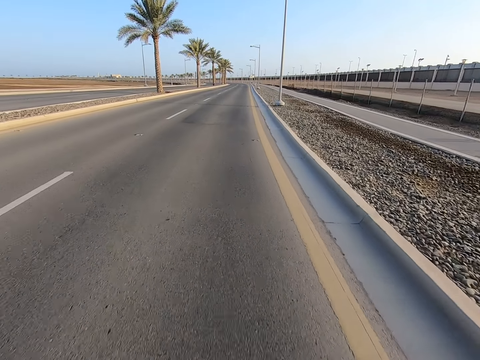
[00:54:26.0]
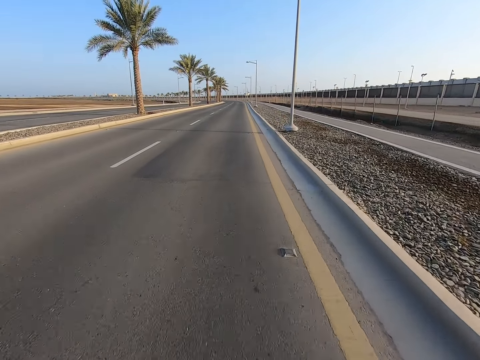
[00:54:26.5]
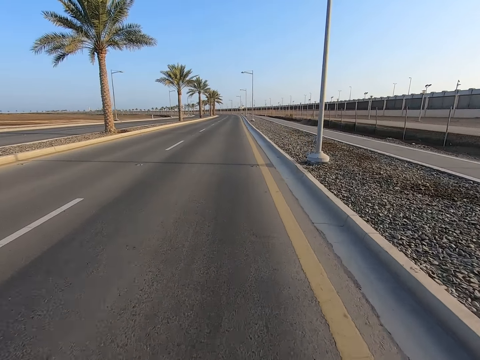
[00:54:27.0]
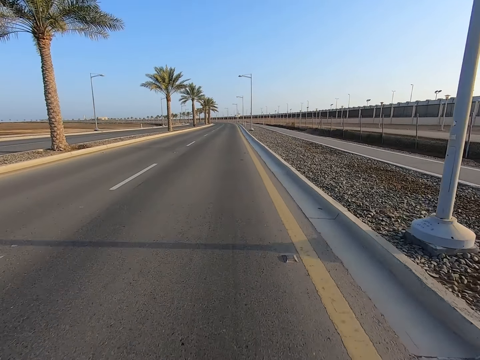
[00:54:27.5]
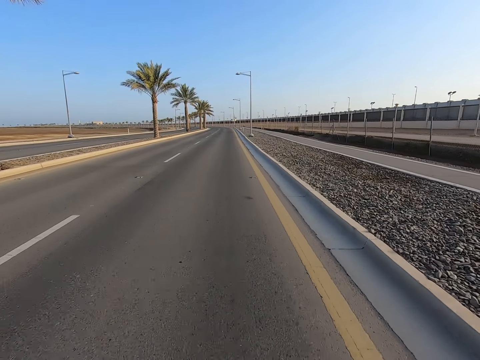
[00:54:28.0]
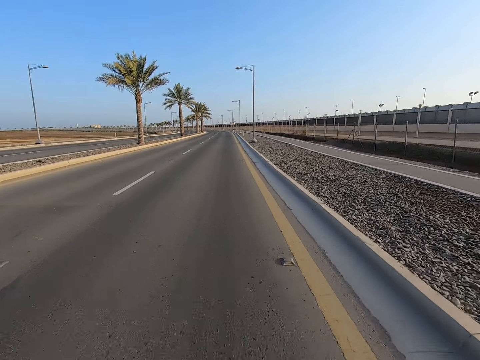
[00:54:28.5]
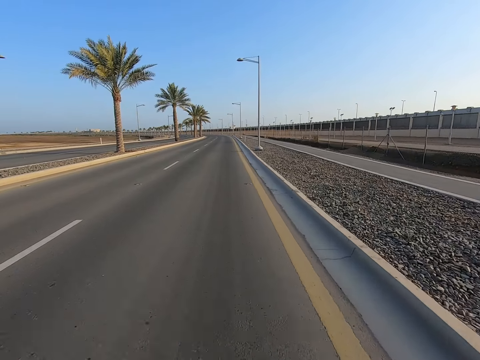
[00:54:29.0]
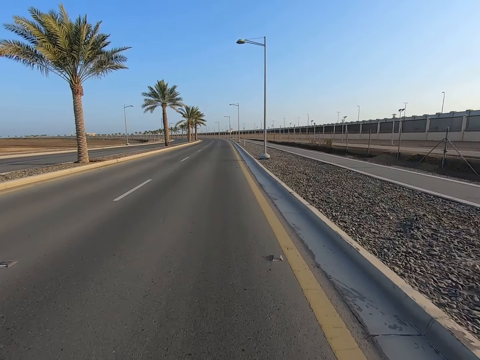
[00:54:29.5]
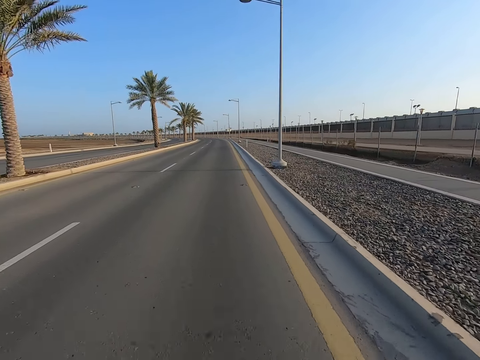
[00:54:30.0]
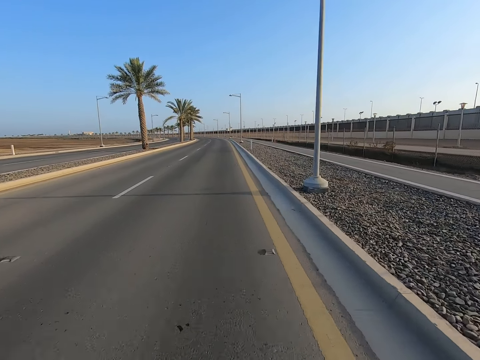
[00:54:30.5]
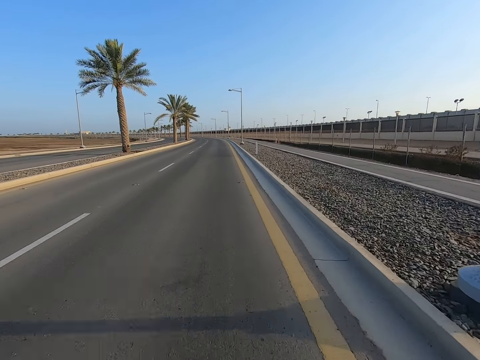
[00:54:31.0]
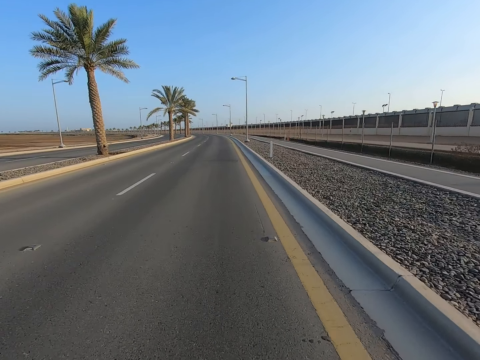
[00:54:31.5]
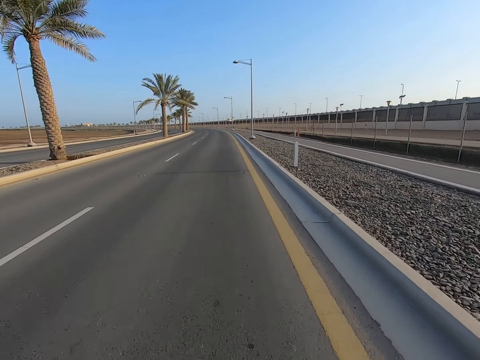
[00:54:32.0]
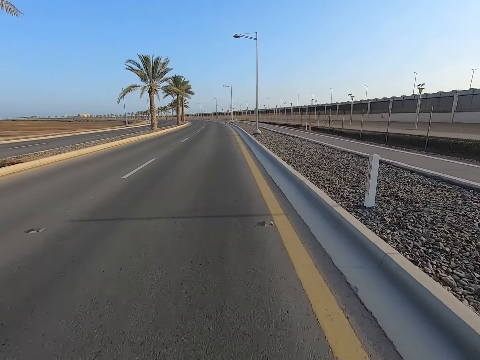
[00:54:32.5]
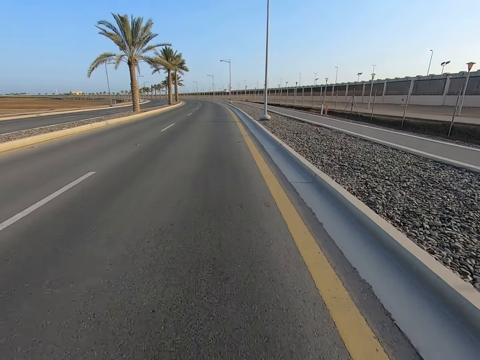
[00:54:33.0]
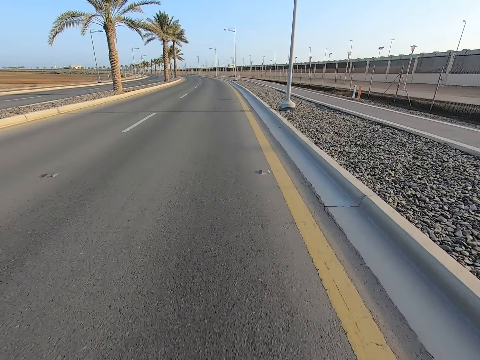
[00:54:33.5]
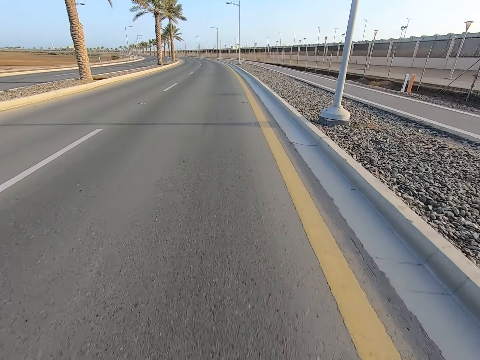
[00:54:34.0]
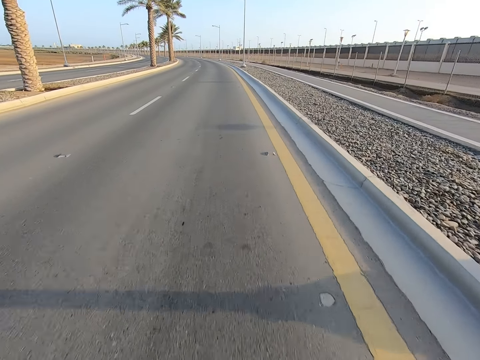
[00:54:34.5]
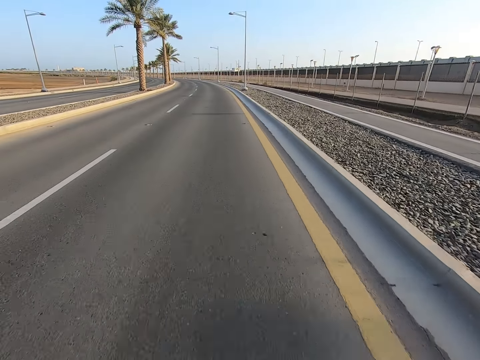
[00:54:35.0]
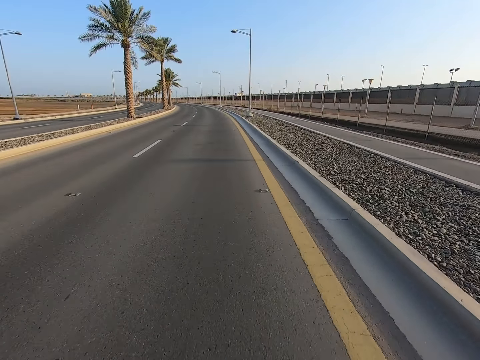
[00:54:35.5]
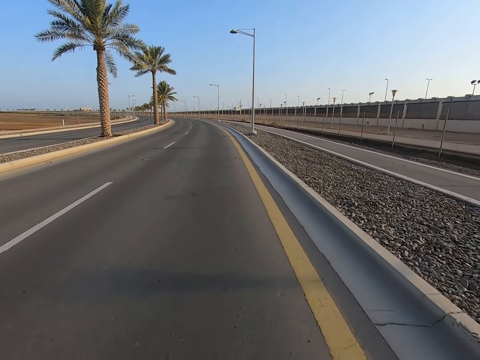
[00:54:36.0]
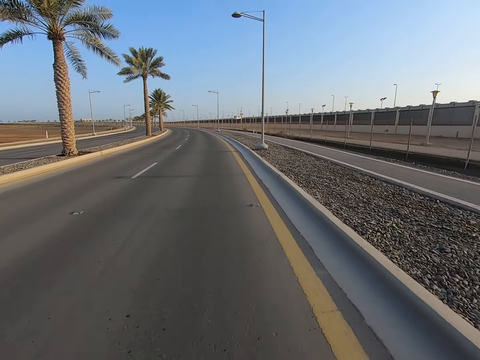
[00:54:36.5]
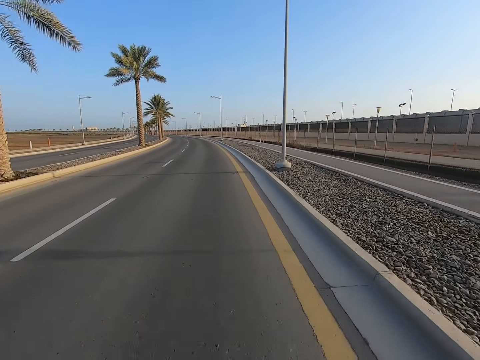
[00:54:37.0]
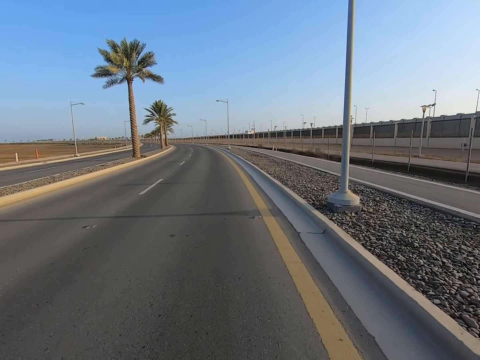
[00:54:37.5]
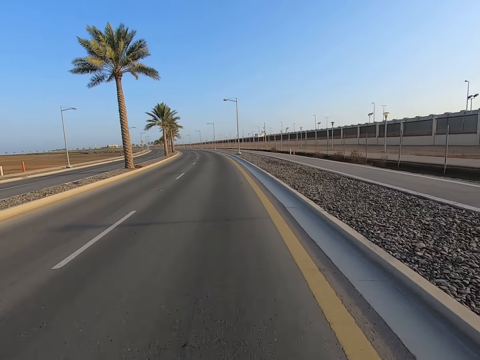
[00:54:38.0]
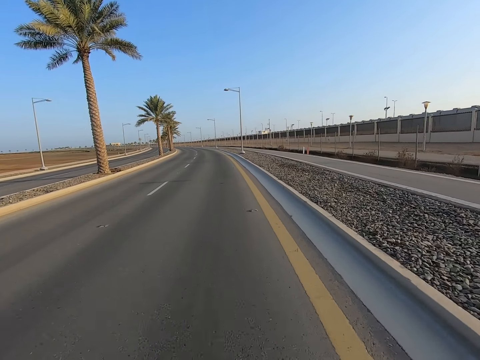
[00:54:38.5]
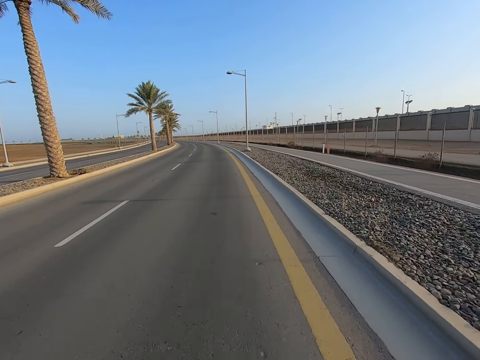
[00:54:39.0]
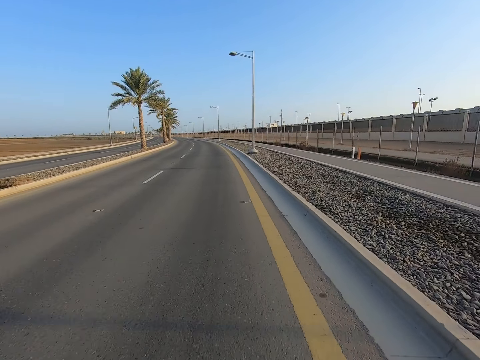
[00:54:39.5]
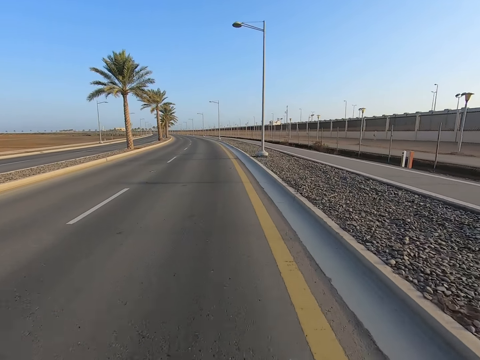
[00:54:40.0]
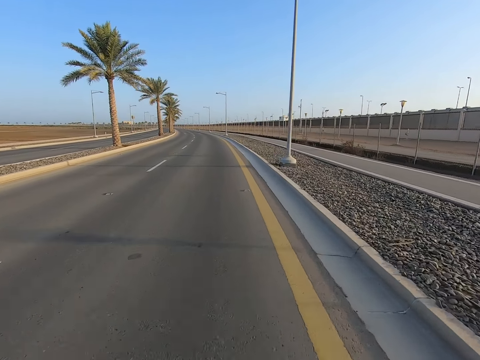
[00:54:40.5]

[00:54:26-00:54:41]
The camera wearer looks at the road. They look at the palm trees on the road. They look at the streetlights on the roadside.

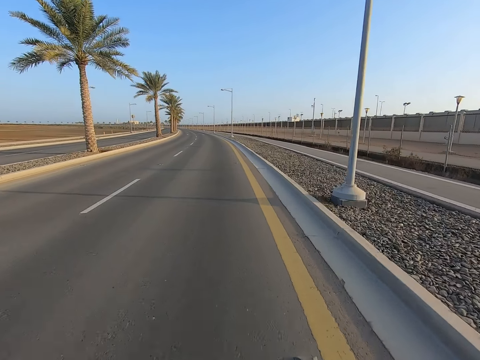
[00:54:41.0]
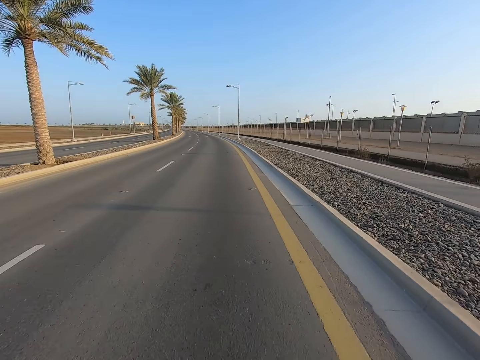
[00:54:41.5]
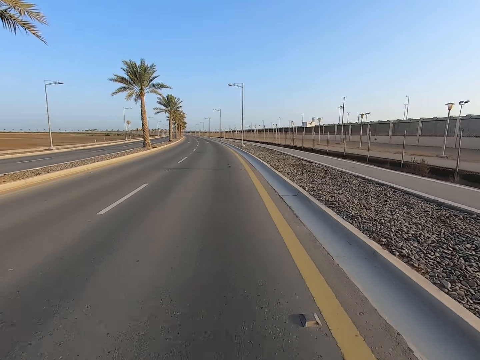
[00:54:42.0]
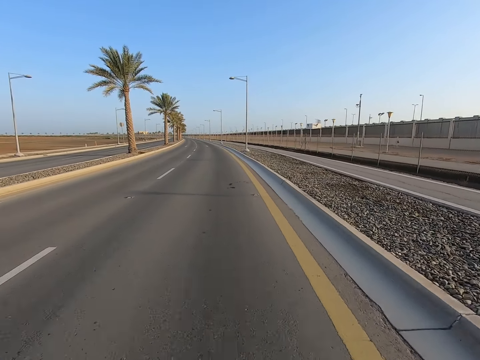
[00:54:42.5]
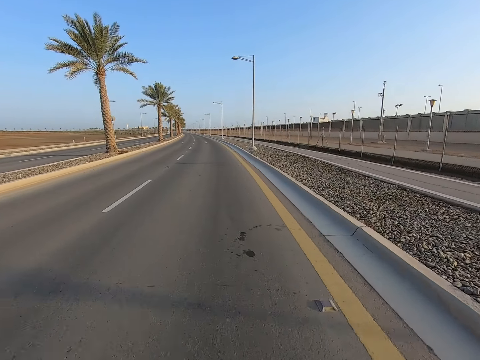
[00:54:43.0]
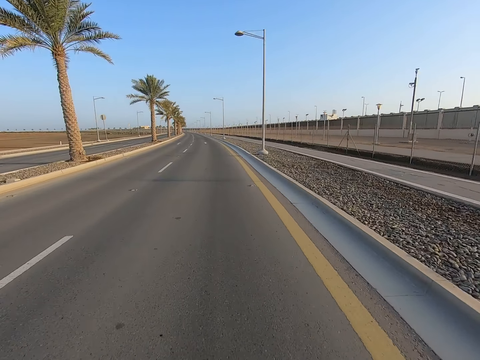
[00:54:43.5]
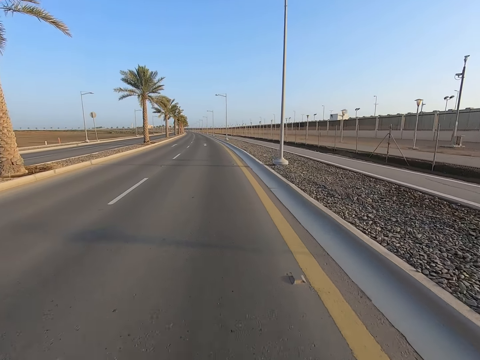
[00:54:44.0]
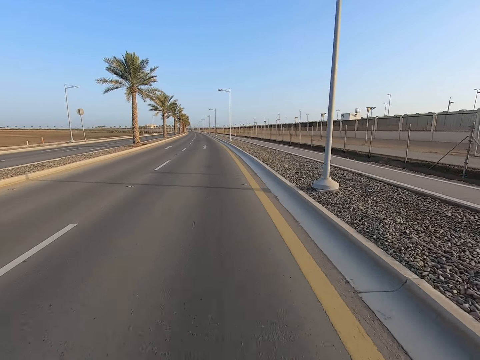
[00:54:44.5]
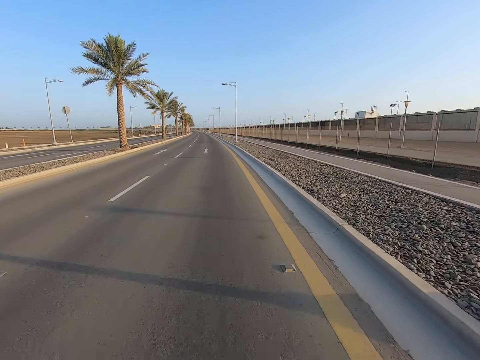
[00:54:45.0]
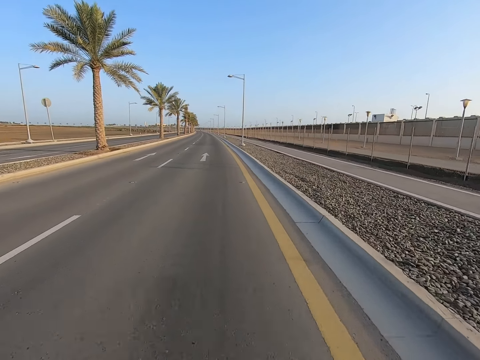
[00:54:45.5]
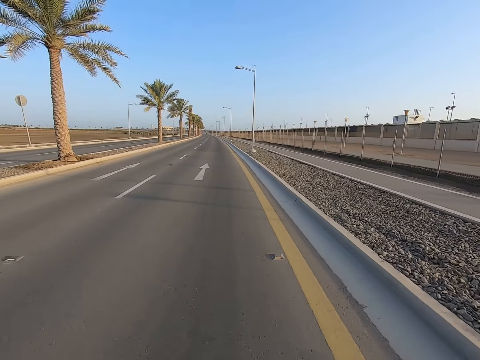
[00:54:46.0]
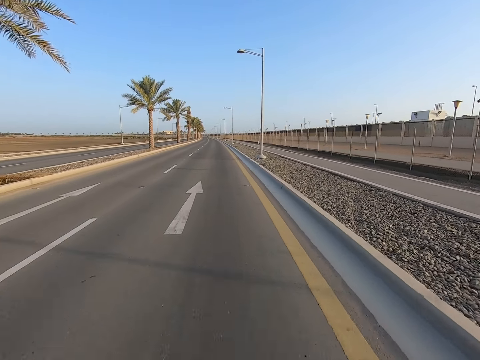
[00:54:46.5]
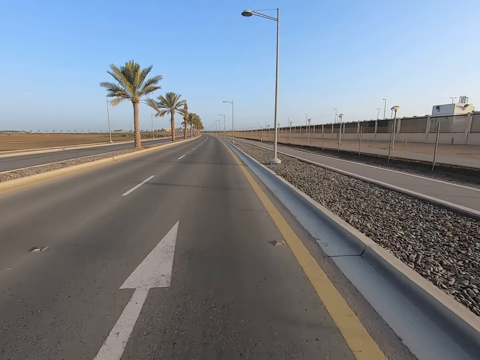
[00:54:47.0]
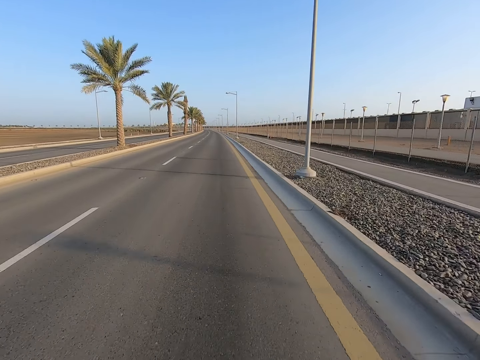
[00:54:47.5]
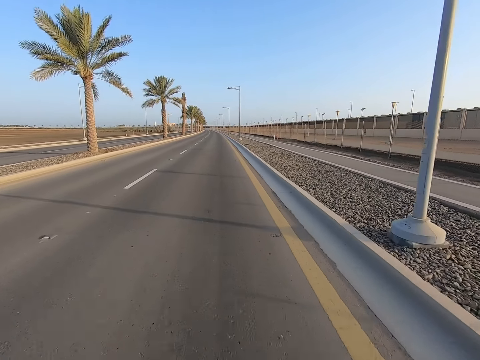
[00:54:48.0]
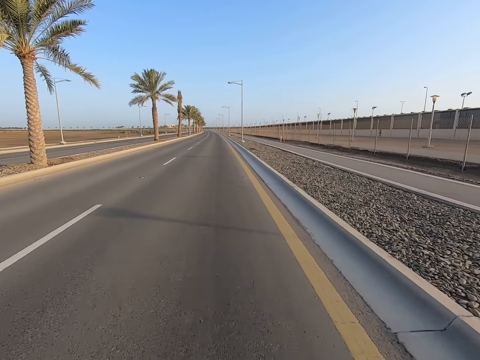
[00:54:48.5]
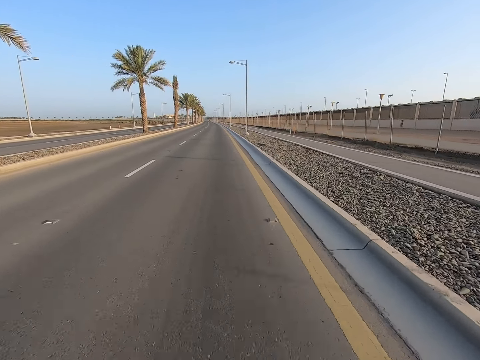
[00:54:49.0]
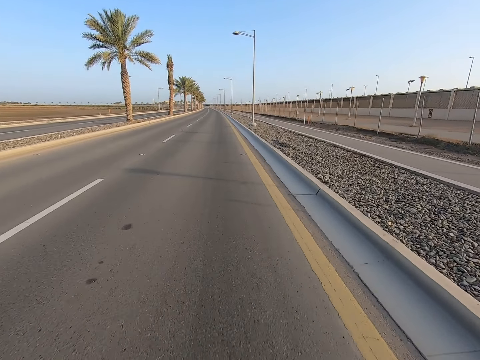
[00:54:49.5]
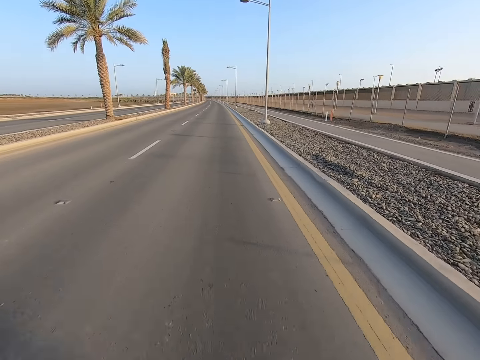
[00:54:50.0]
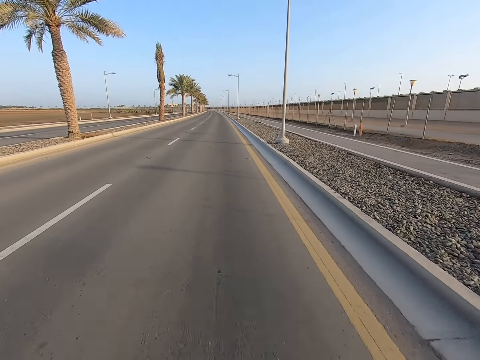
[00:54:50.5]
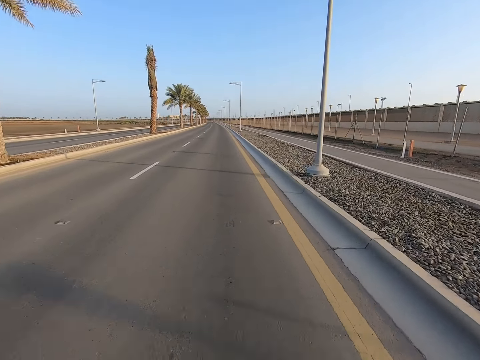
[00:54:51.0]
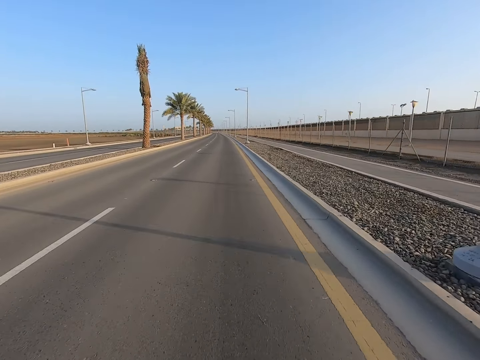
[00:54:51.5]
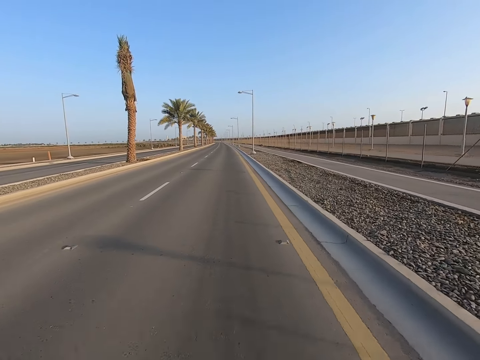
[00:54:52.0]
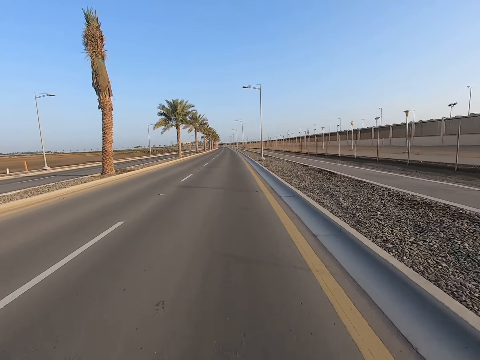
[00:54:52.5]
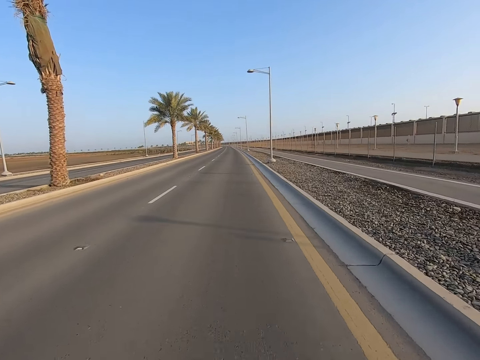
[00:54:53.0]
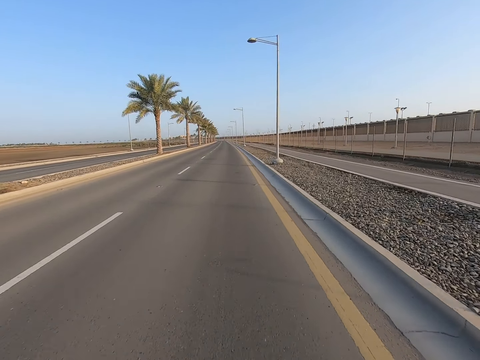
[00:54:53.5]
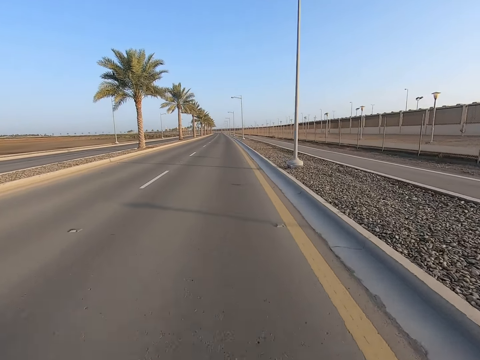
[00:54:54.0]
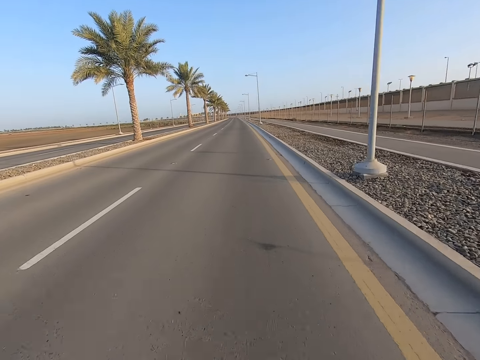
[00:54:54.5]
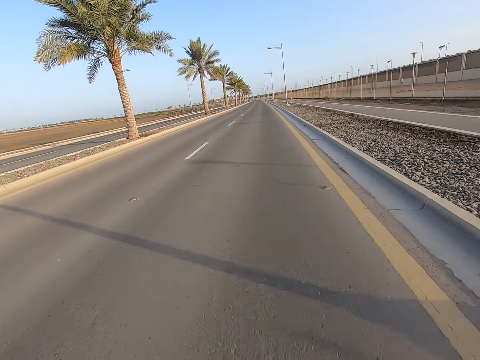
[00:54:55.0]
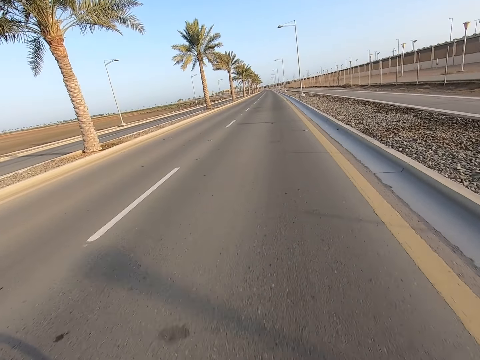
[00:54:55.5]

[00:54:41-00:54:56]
The camera wearer rides the bicycle on the road. They look at the palm trees on the road. They look at the dry palm tree on the road.
